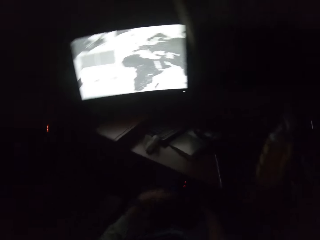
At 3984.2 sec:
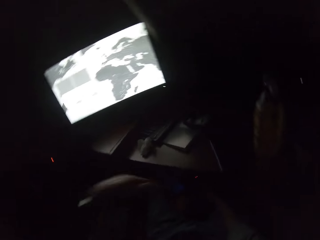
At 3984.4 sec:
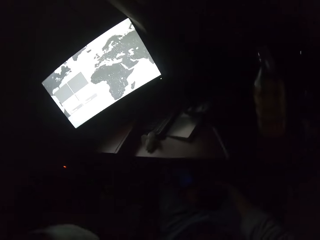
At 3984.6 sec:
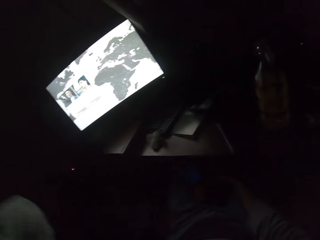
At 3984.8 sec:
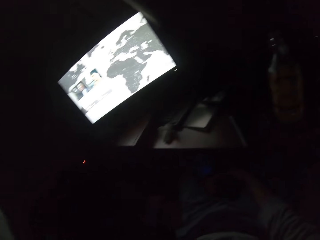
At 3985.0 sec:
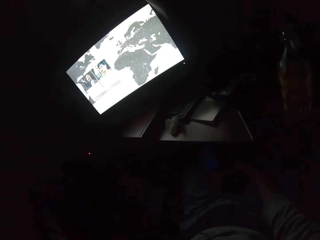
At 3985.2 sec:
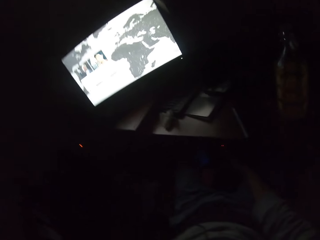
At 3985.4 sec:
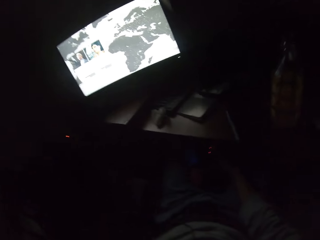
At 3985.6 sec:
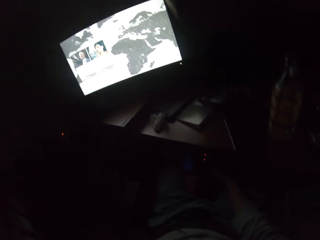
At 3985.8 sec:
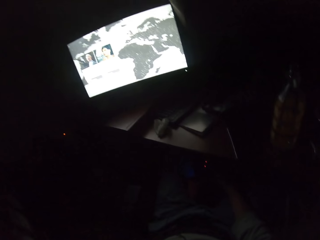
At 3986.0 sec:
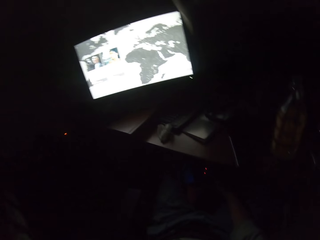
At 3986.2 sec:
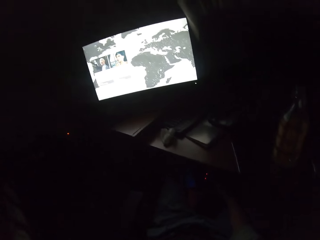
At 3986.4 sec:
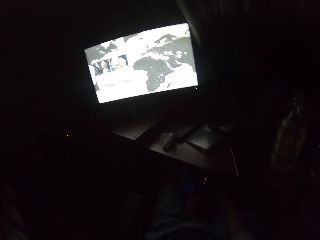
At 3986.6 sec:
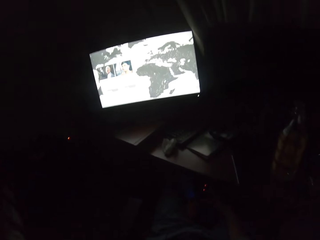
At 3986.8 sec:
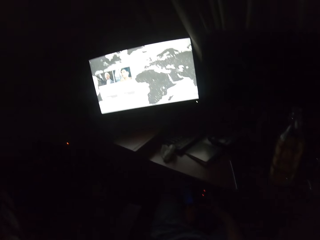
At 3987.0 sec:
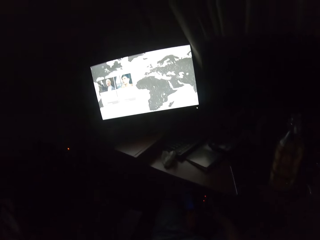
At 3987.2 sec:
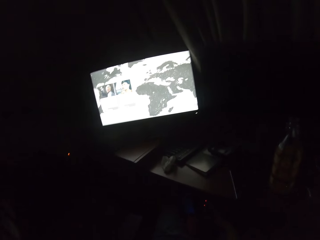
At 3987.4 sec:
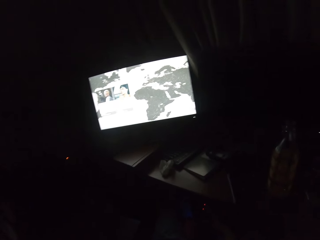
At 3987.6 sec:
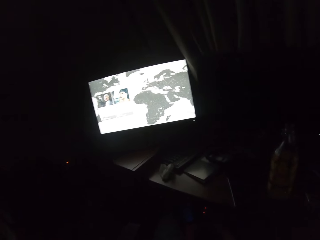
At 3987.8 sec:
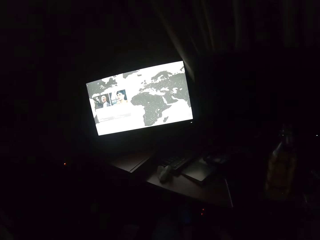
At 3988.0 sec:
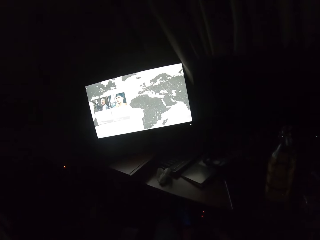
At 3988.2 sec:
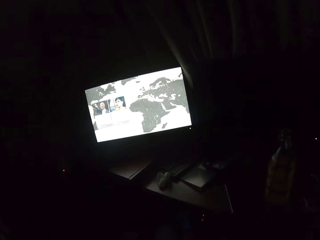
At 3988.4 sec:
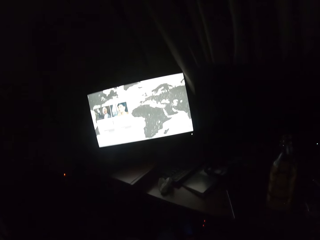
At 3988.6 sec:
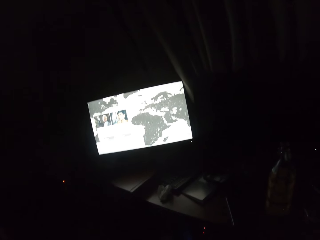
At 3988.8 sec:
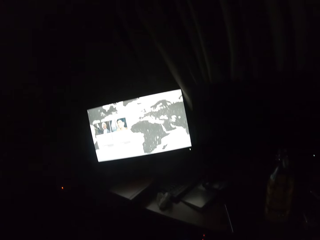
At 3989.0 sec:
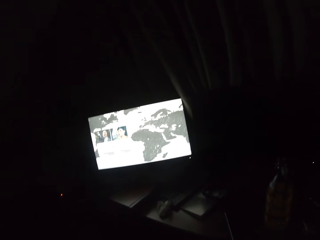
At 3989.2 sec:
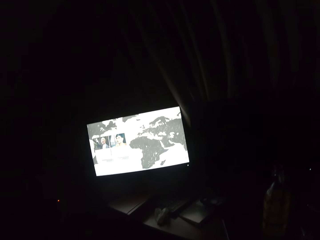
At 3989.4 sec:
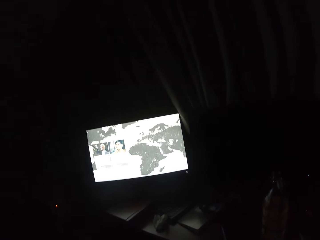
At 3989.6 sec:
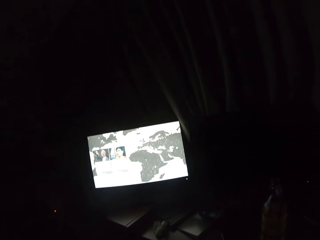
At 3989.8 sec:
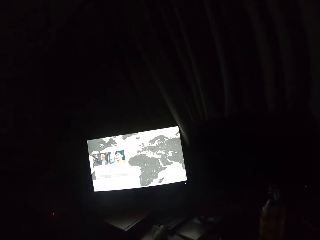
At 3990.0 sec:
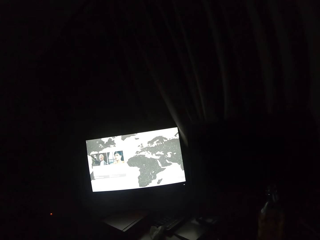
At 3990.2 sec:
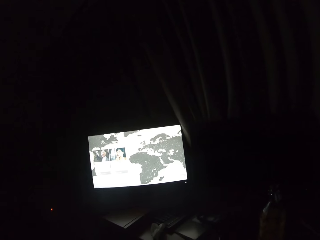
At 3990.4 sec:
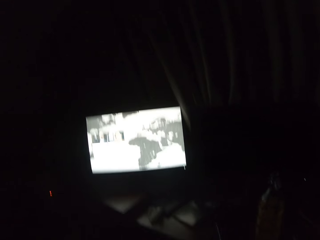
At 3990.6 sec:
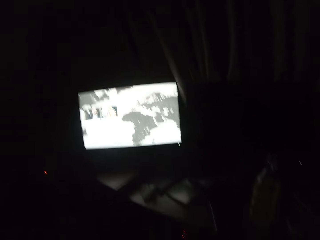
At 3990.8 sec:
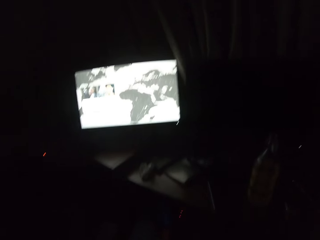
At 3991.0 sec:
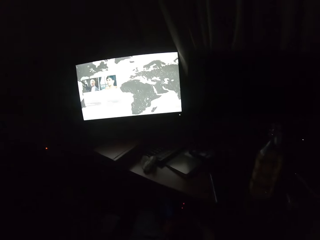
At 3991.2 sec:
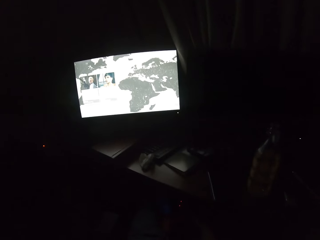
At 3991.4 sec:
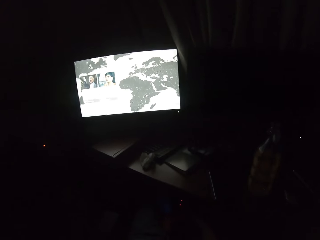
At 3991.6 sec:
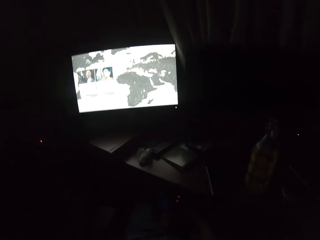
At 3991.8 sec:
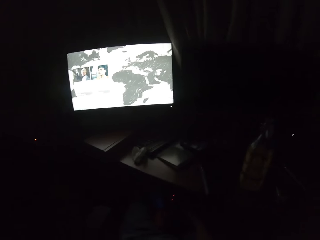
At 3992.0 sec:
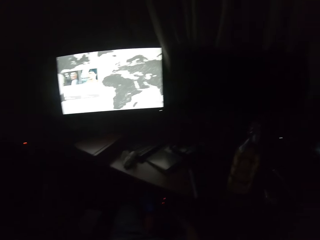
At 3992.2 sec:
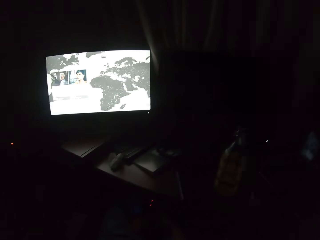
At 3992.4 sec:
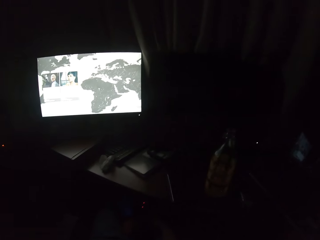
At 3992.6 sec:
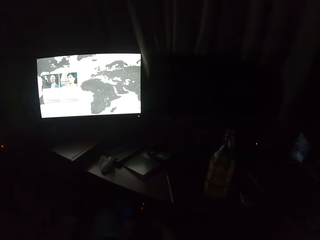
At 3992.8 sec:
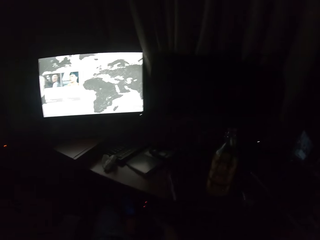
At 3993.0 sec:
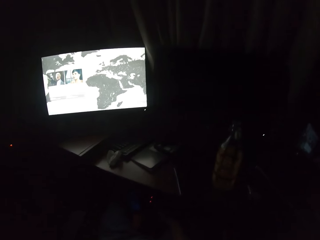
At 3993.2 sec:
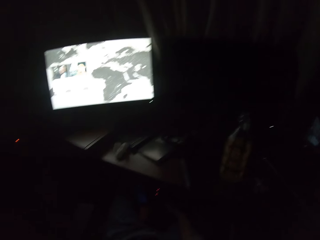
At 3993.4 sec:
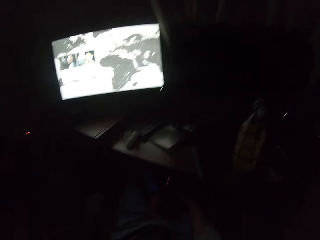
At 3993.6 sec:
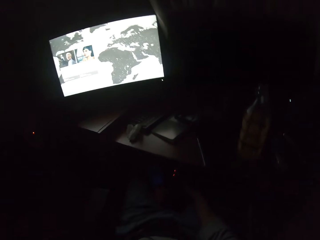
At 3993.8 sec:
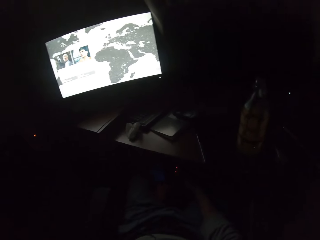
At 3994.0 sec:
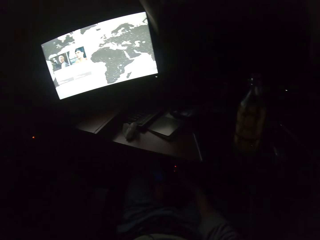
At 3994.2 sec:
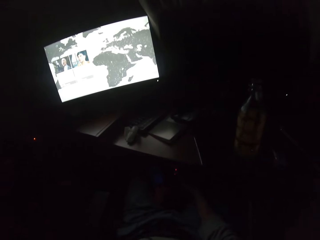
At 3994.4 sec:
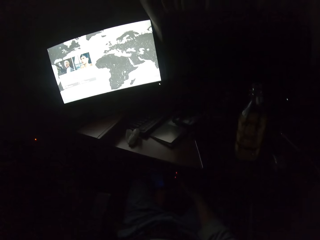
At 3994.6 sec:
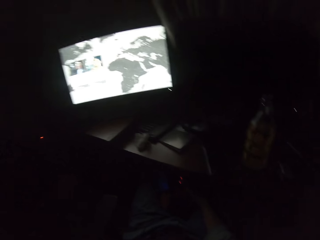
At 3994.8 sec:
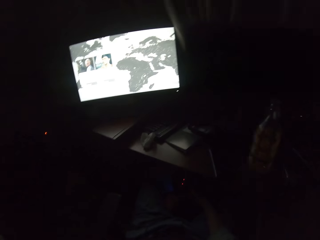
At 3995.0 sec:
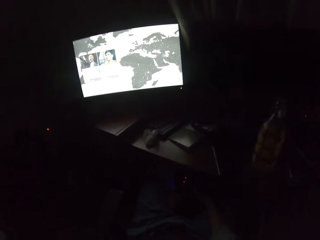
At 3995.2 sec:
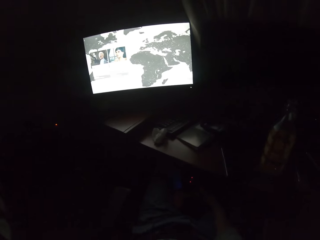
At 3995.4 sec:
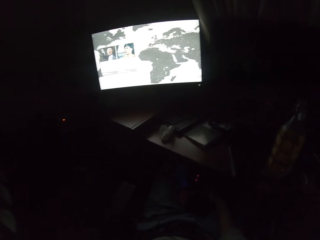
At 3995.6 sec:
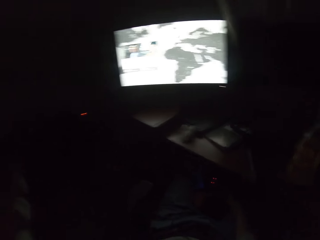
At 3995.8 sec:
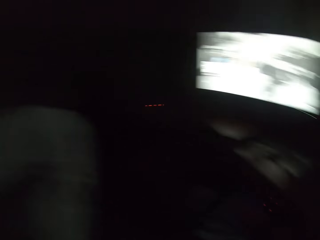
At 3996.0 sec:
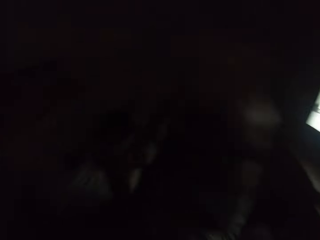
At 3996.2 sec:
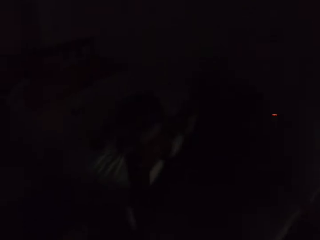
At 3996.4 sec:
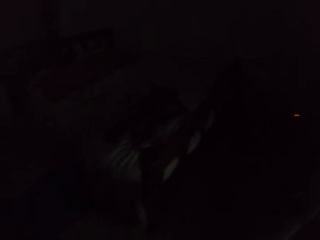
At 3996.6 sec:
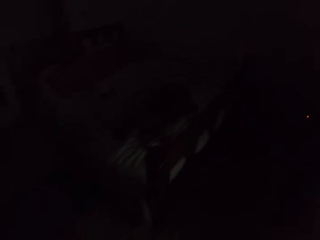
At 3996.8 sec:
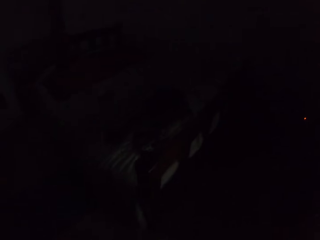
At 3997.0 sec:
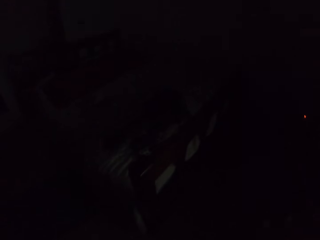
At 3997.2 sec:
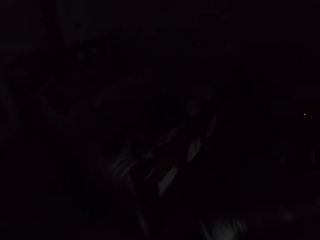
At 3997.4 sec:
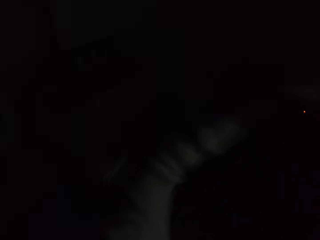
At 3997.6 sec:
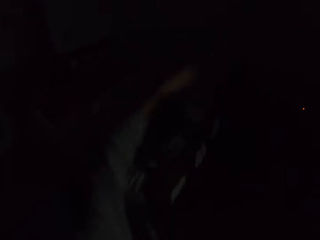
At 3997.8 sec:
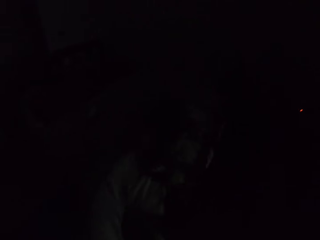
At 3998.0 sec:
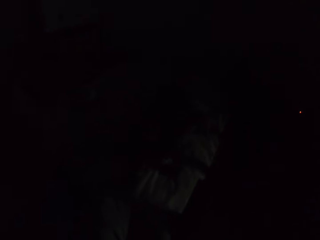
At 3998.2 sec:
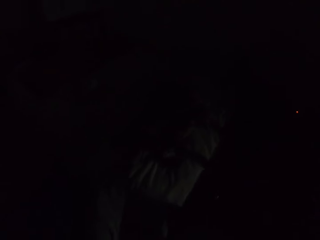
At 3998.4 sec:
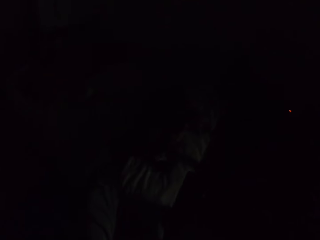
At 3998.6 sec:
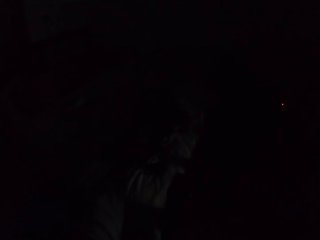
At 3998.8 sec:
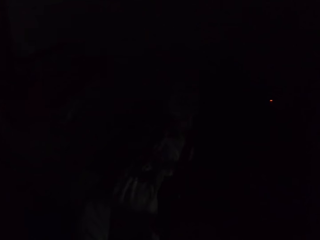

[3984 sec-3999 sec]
The camera wearer moves their left hand. They watch a movie. They yawn. They watch the movie. They move their left hand.

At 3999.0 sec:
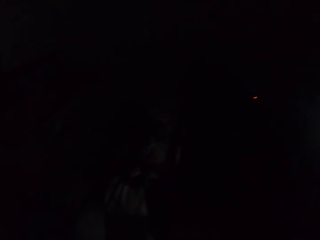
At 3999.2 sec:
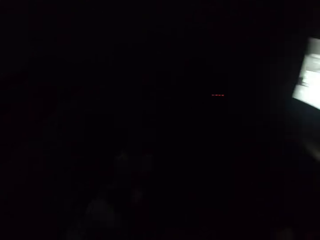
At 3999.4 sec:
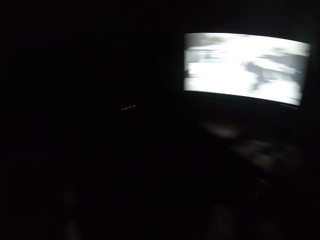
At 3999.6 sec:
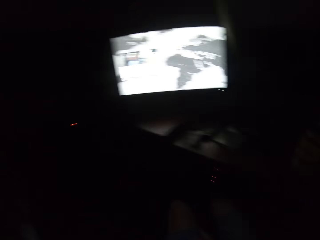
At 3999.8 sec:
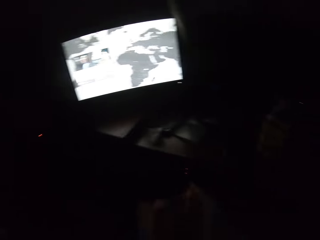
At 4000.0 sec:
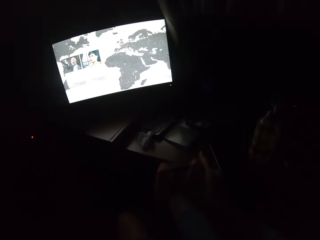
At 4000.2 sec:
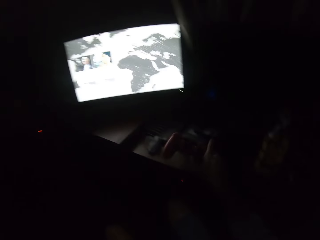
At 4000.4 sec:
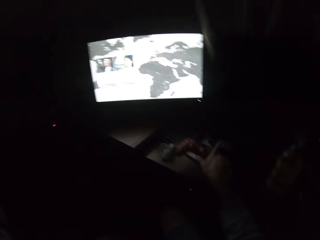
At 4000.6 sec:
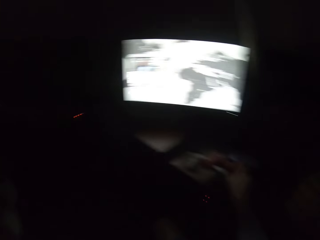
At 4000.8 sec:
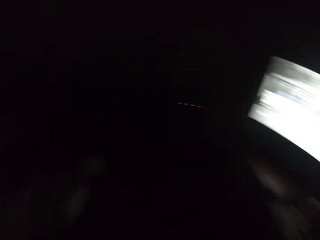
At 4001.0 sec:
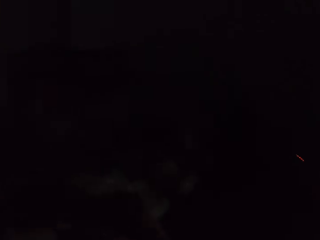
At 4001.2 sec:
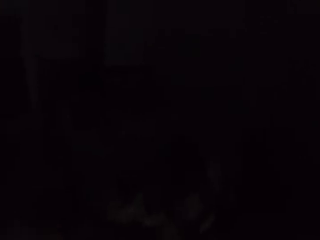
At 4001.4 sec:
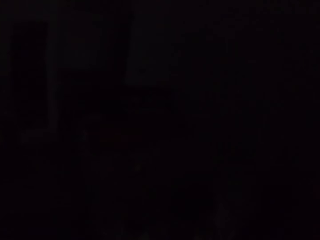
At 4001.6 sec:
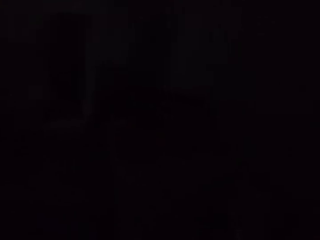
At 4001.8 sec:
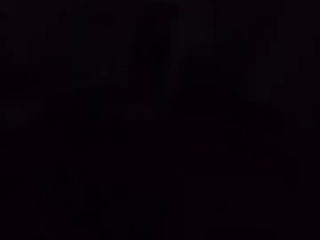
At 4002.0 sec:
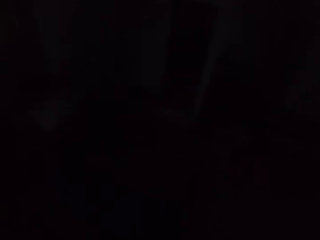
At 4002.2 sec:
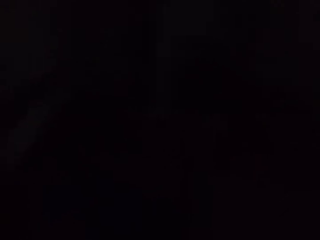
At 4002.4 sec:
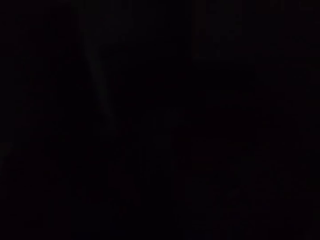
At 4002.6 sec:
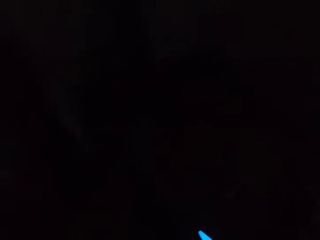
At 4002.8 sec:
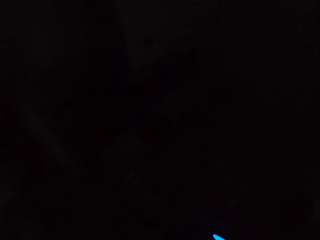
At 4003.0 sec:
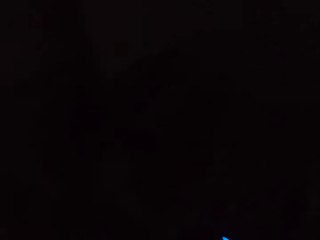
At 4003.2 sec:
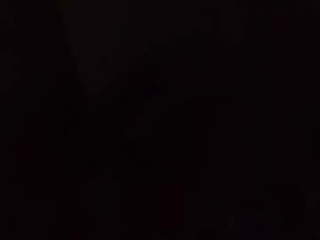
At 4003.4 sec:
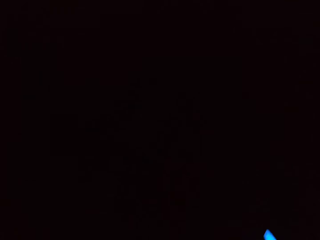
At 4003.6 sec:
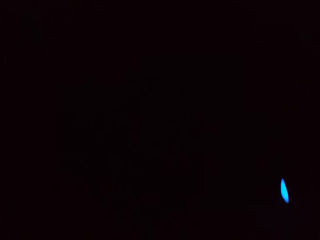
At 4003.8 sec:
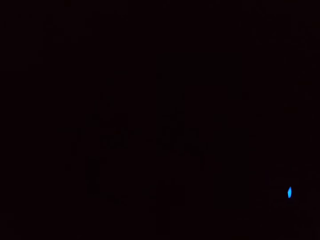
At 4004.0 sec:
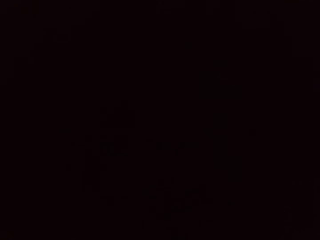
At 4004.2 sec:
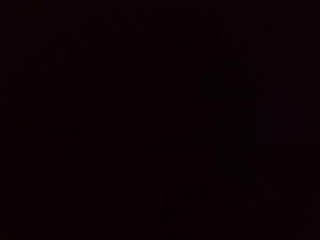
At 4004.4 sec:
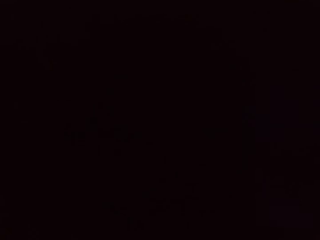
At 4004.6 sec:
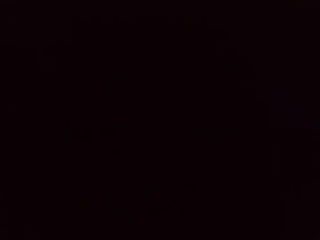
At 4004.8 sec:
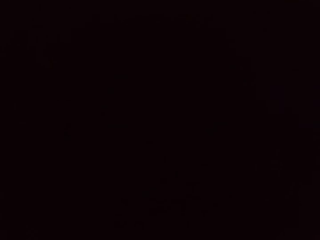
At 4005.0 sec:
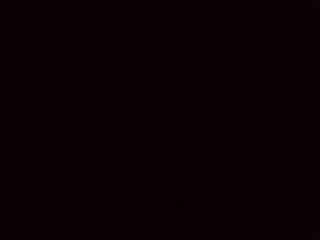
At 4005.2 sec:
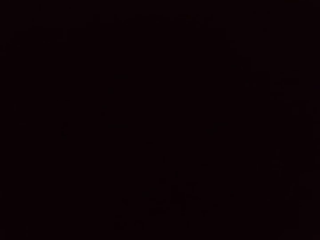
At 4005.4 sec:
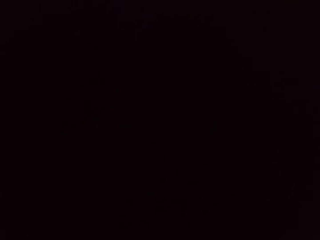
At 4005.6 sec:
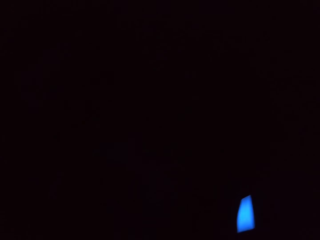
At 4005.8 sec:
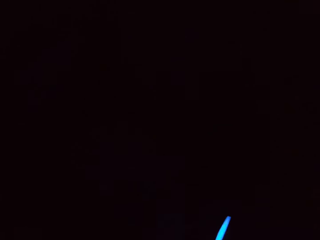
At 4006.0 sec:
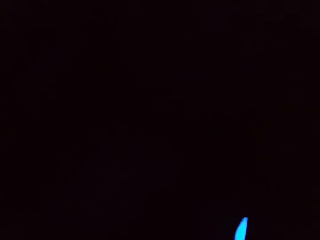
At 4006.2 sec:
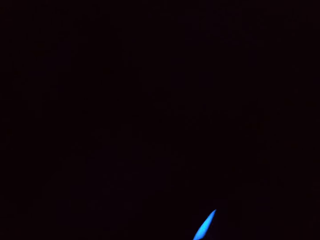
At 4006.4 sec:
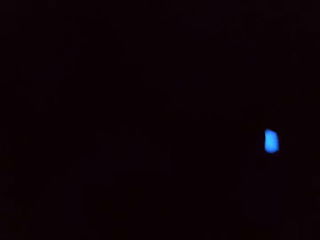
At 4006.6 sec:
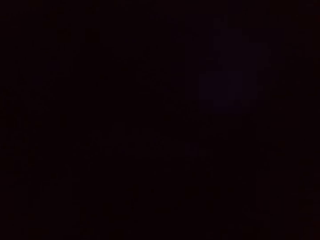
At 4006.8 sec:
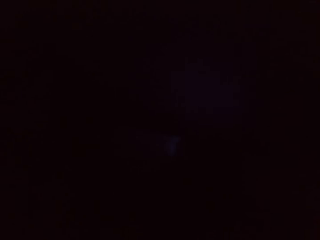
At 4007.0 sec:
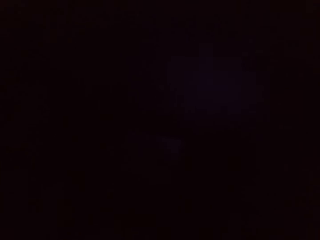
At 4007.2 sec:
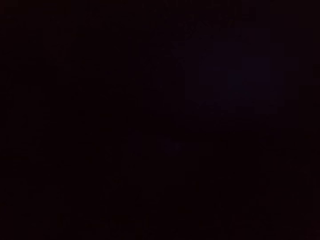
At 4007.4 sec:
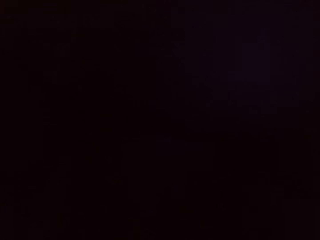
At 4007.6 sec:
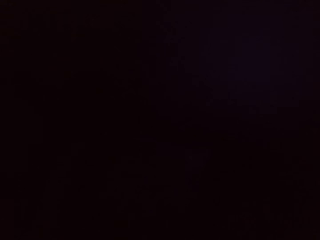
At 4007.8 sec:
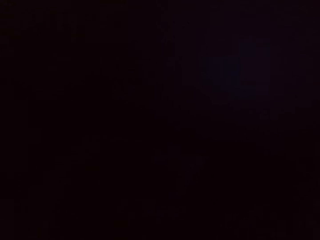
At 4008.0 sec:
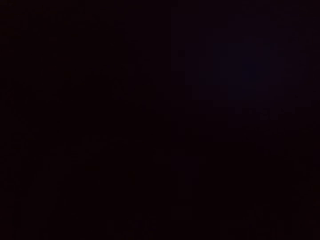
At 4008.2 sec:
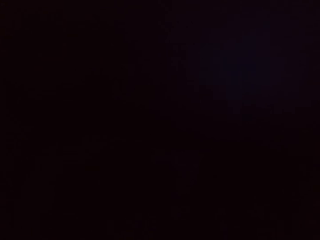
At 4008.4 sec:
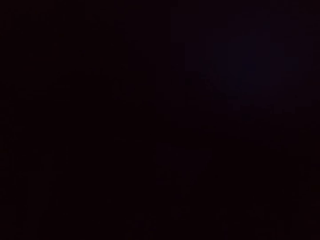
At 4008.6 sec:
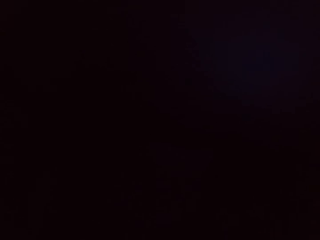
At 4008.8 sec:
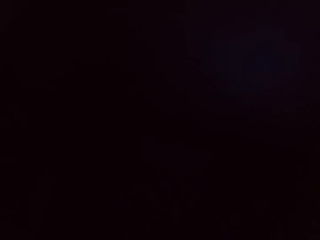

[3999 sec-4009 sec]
The camera wearer turns round. They put a controller on the table. They turn to the side. They turn round. They walk in the room.
